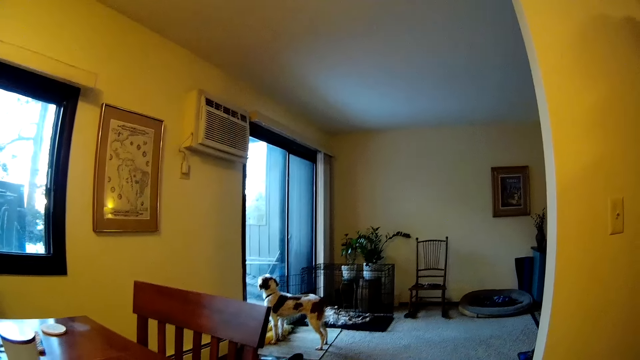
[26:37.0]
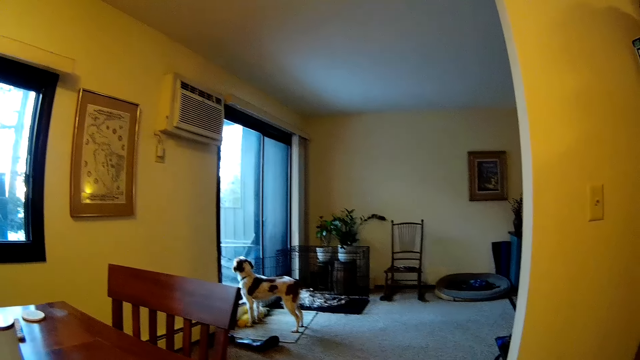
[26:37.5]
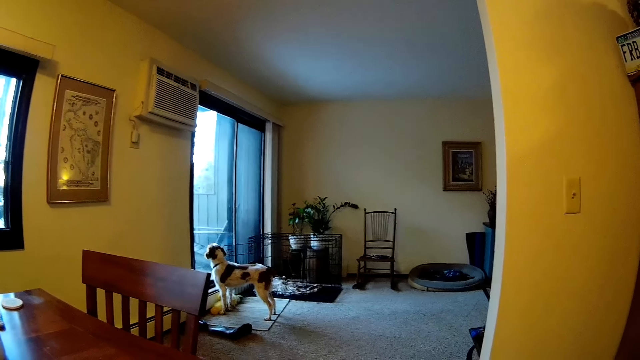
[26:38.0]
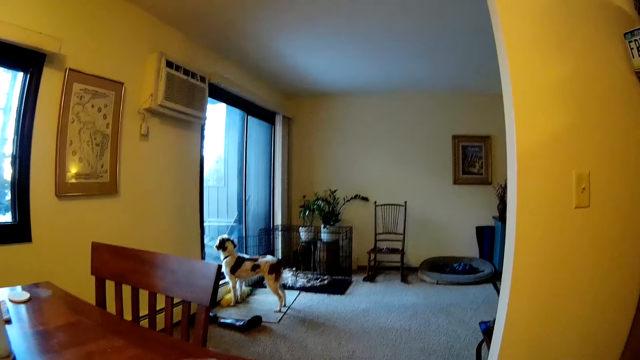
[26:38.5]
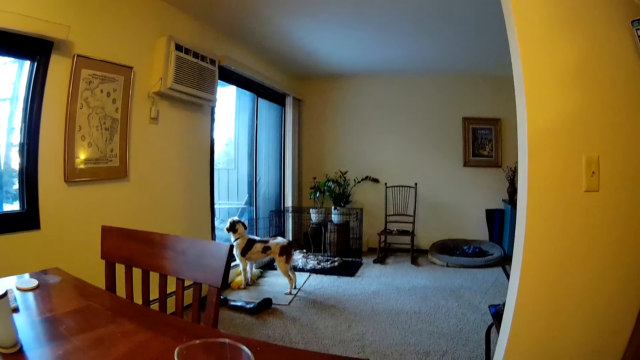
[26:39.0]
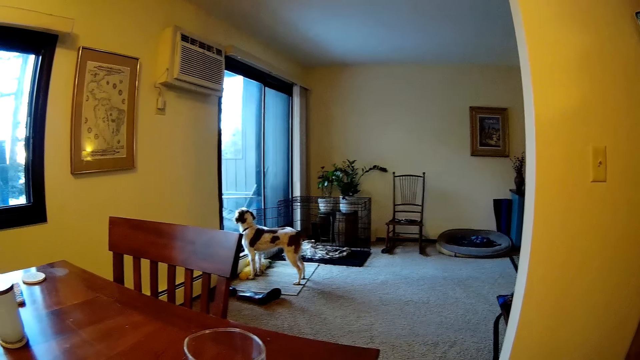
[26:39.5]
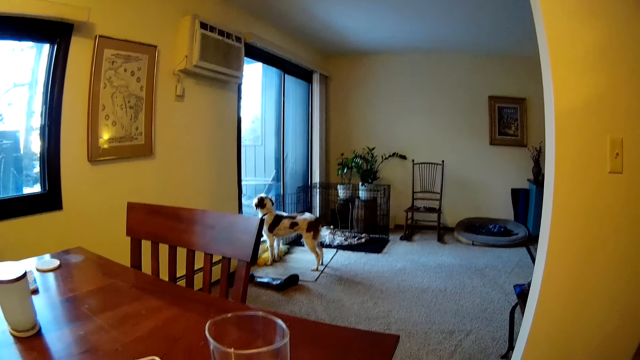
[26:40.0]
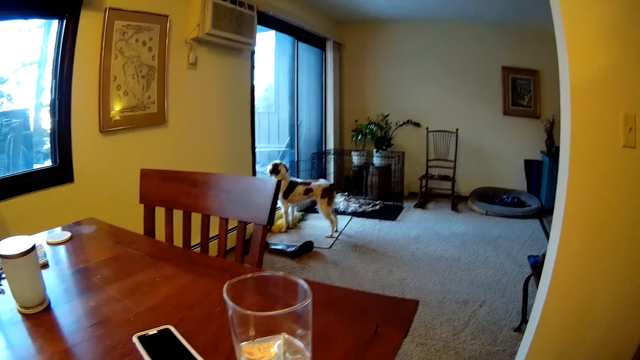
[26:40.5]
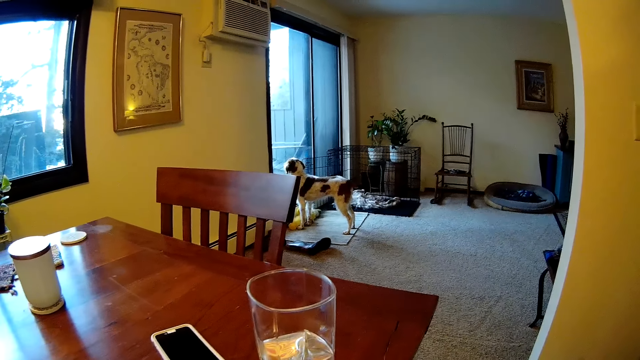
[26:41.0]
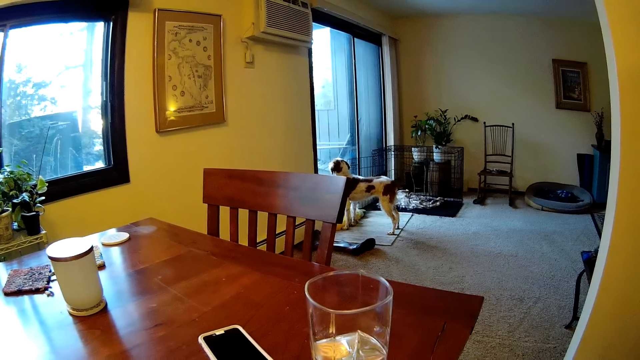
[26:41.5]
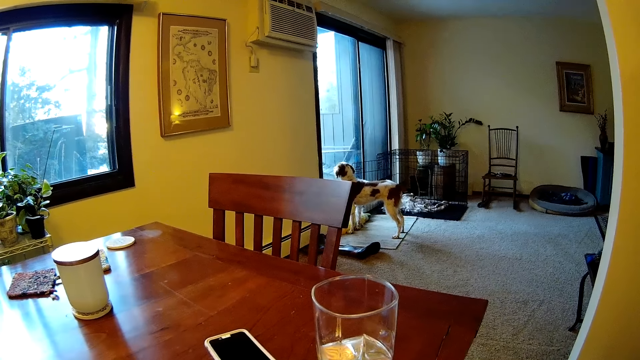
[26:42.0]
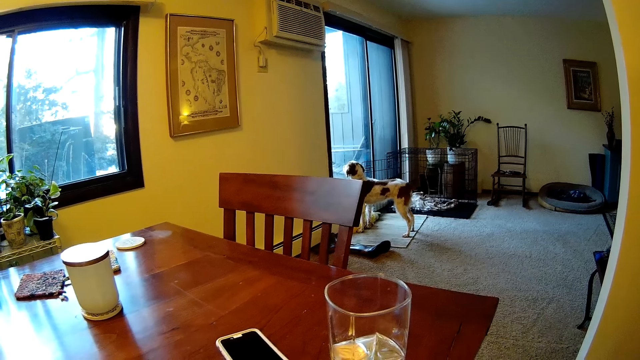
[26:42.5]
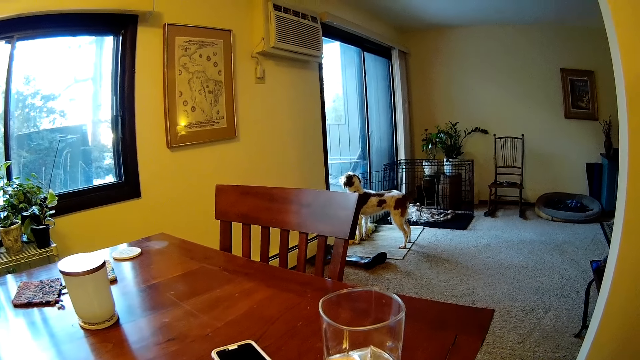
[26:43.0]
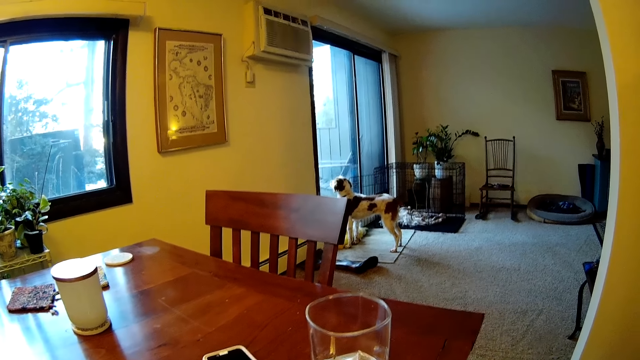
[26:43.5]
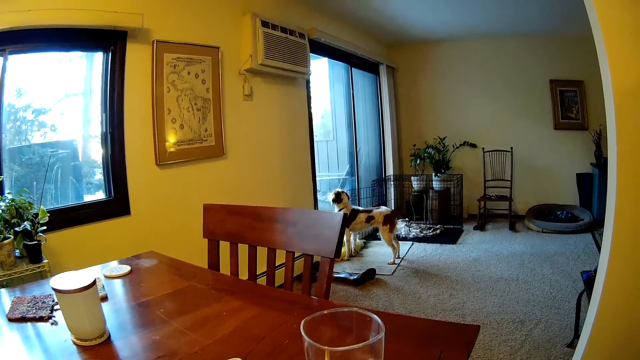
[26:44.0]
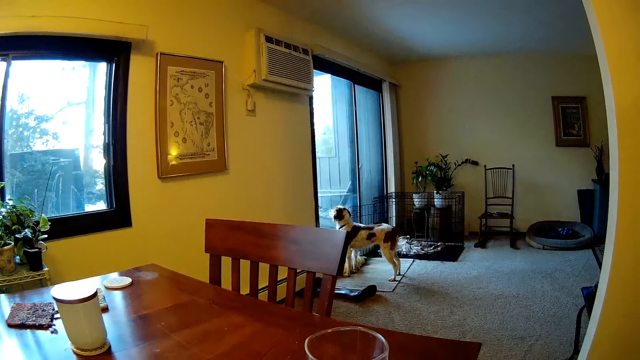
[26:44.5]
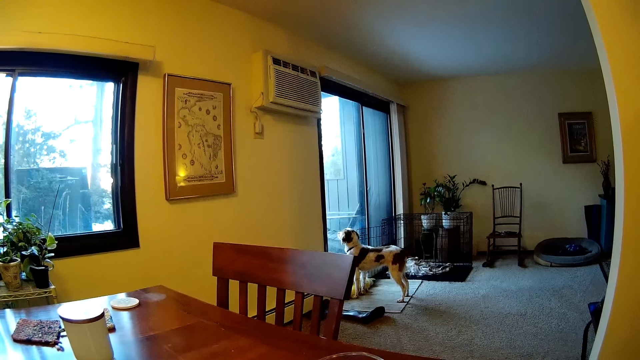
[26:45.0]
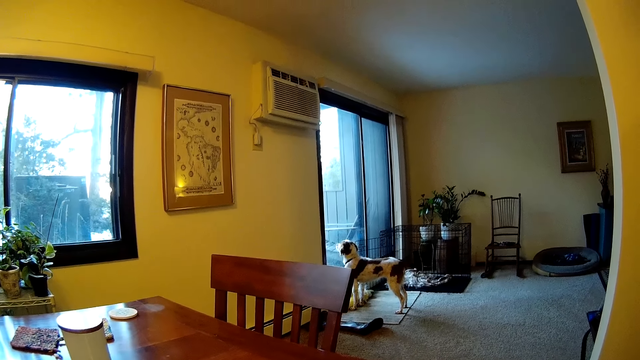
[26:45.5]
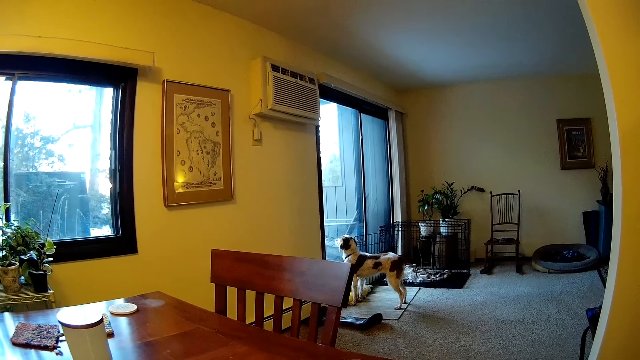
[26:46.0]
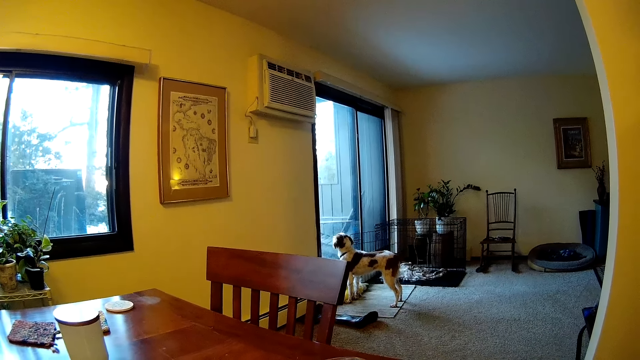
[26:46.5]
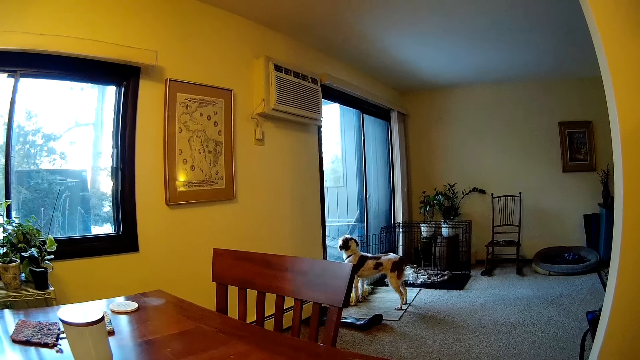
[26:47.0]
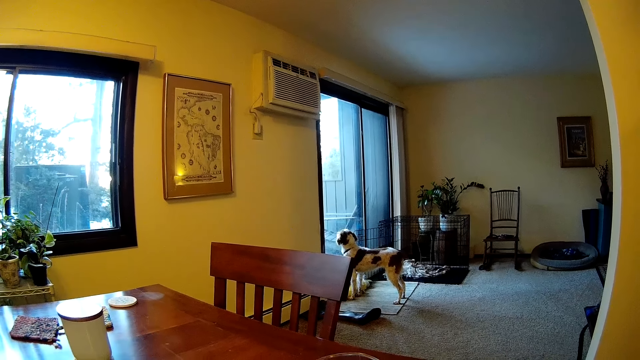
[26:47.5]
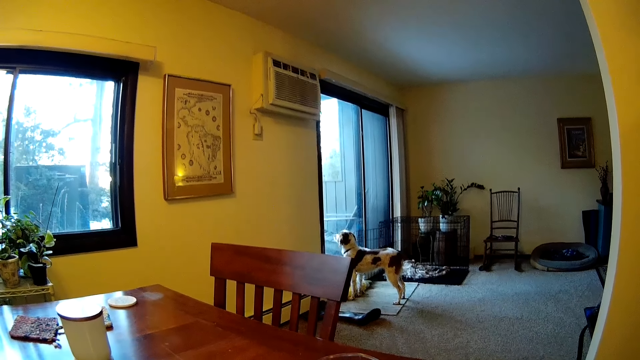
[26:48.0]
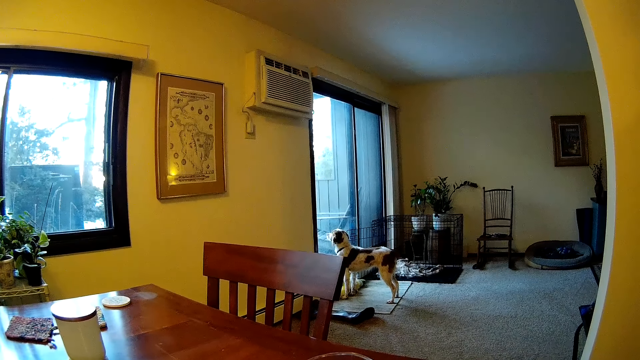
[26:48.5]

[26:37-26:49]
The camera wearer looks at the living room.

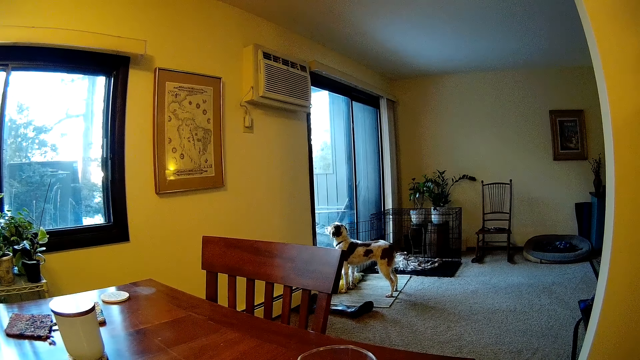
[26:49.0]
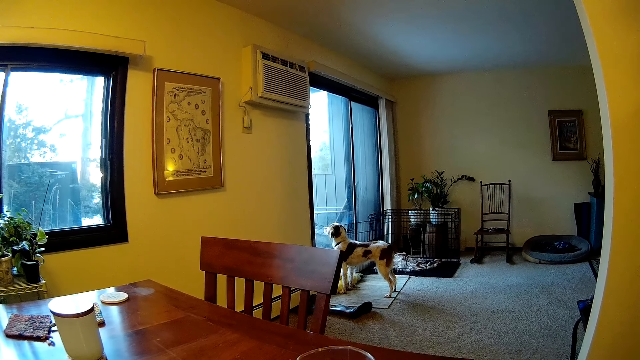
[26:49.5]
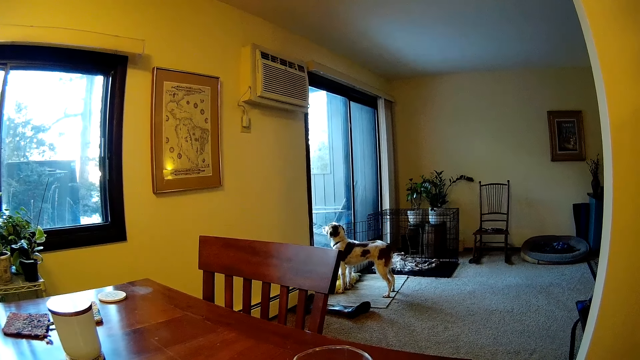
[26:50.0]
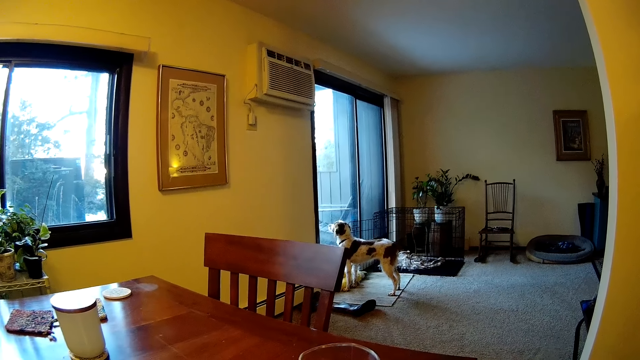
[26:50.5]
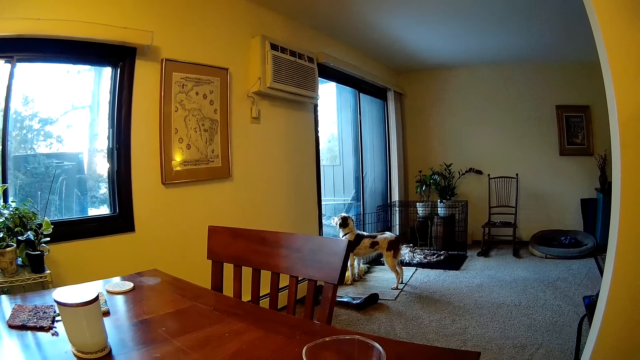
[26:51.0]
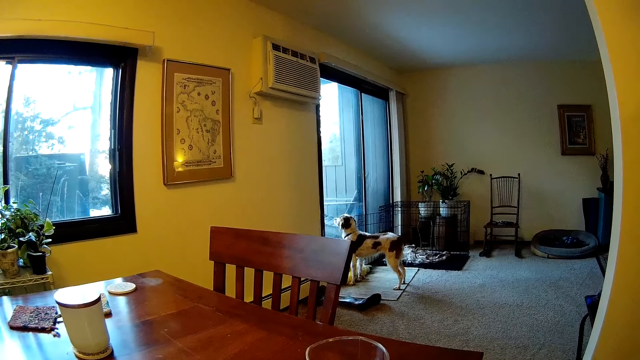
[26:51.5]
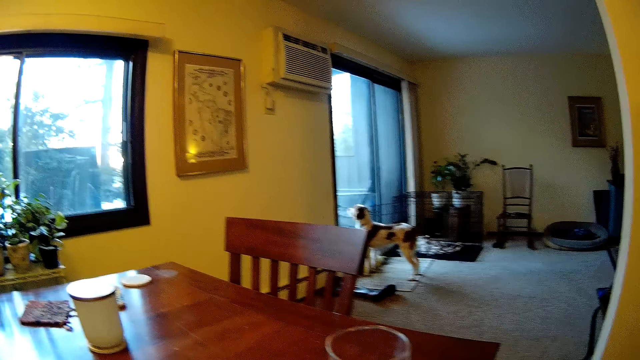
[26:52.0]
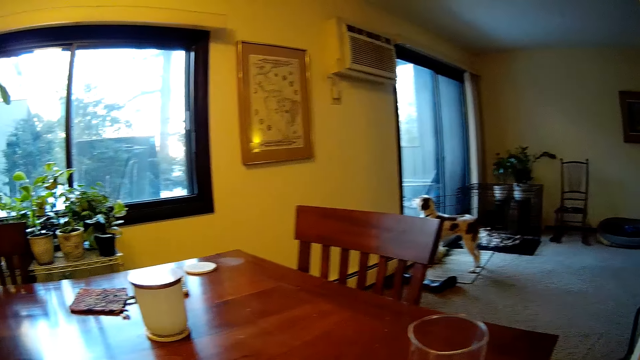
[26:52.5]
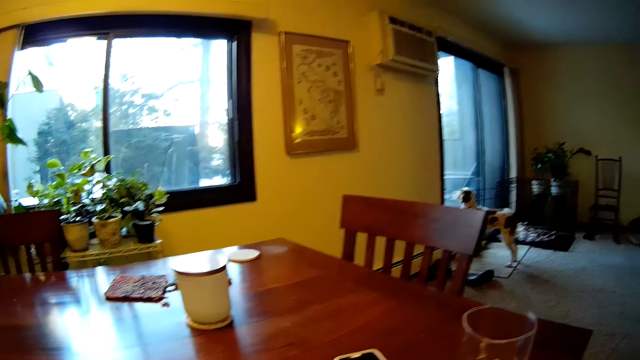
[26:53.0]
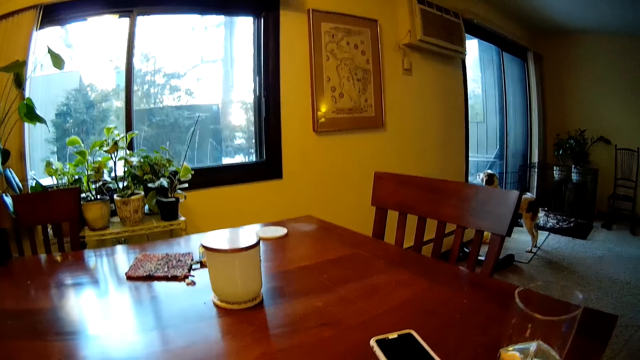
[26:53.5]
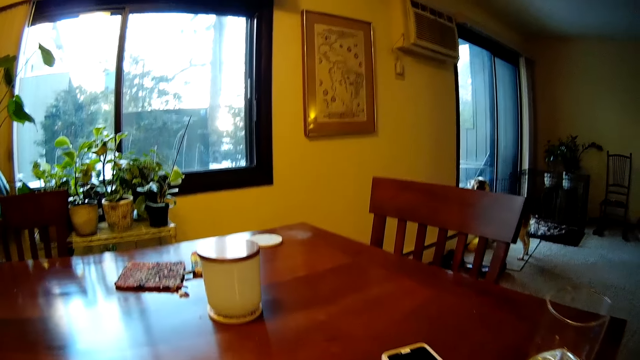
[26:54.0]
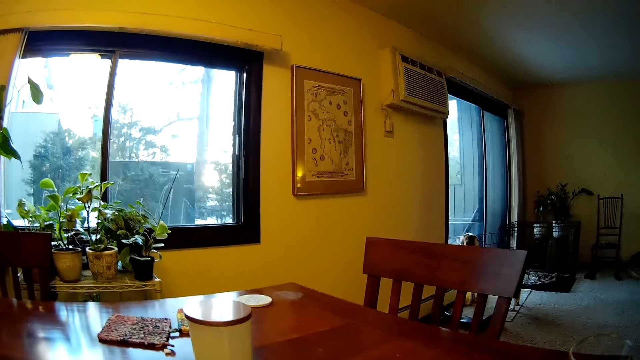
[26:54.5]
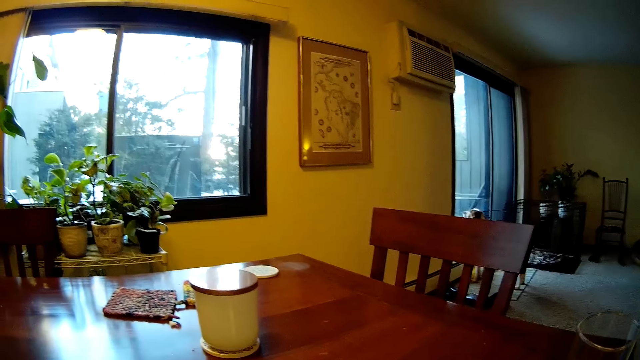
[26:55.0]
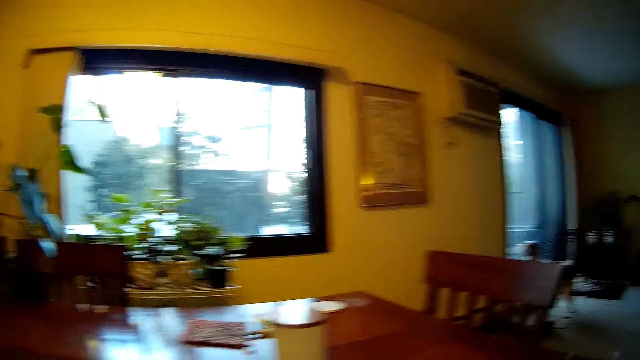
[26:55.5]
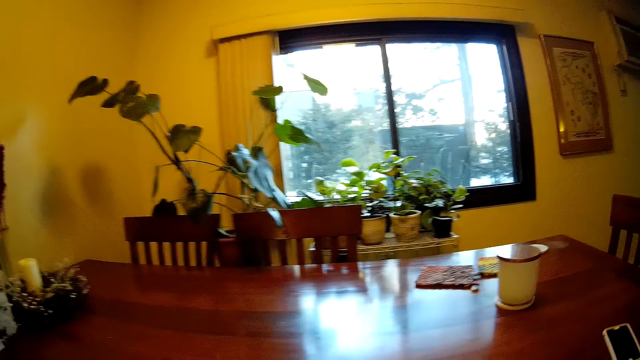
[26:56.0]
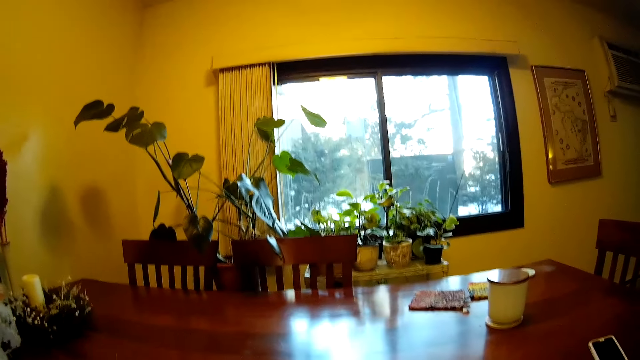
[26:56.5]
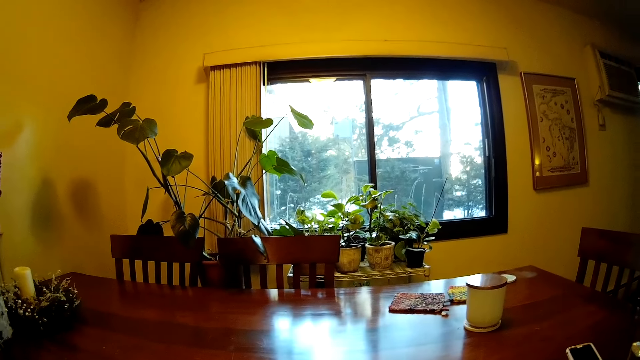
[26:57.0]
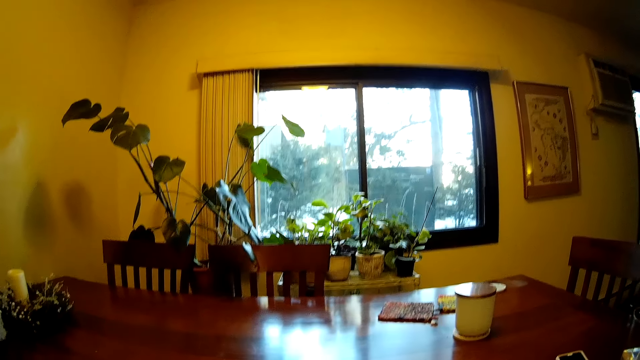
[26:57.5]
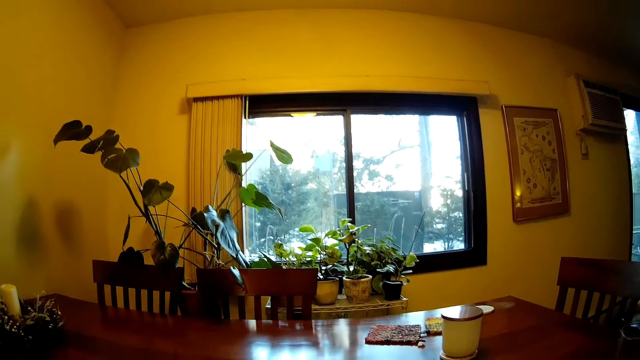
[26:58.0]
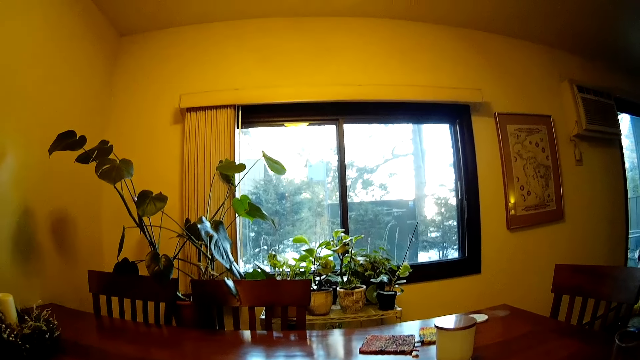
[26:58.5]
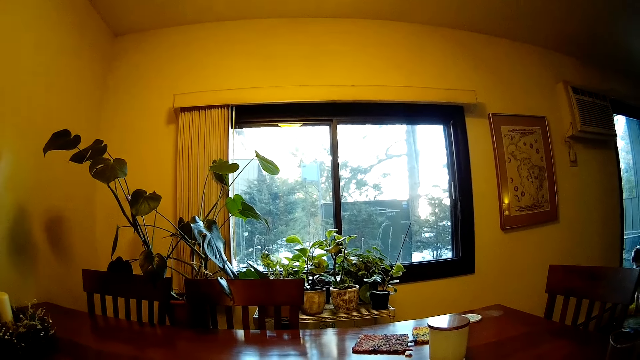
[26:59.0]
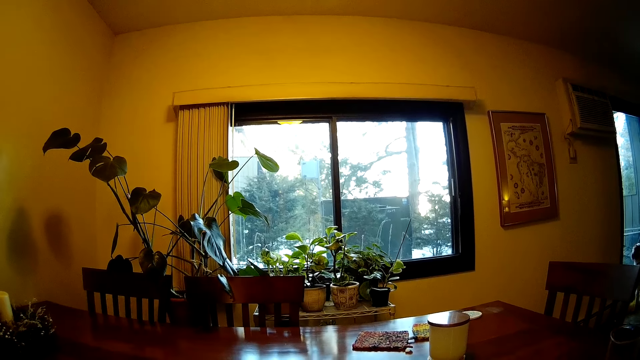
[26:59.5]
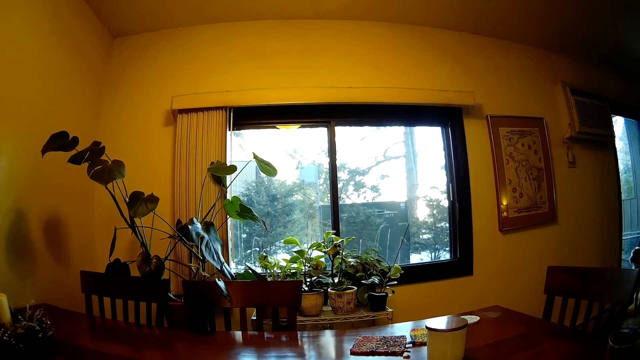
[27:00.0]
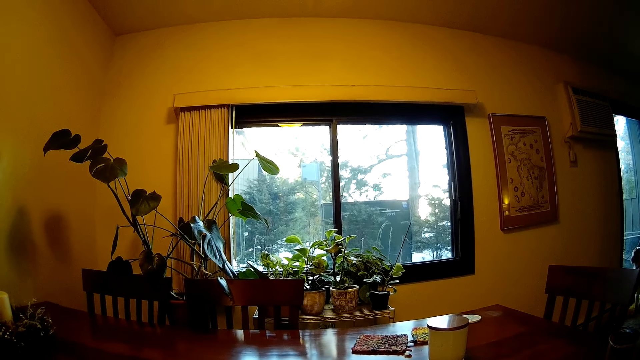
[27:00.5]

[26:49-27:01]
The camera wearer looks at the container on the table.
